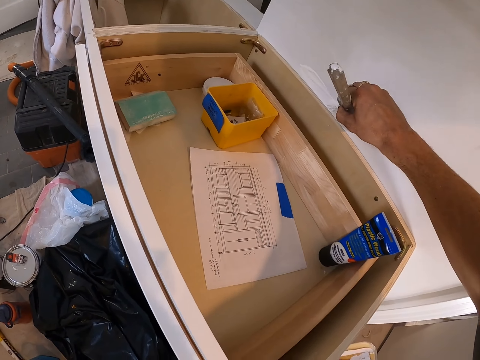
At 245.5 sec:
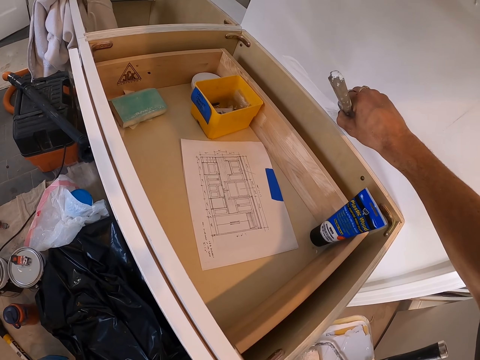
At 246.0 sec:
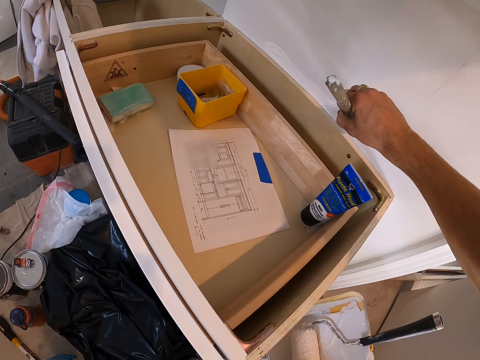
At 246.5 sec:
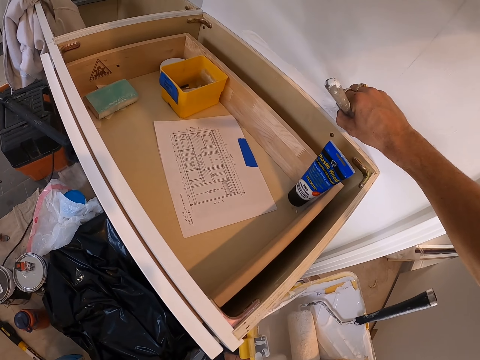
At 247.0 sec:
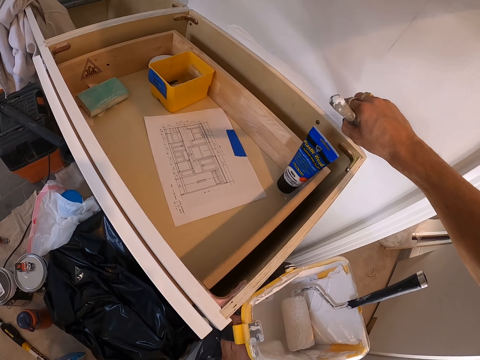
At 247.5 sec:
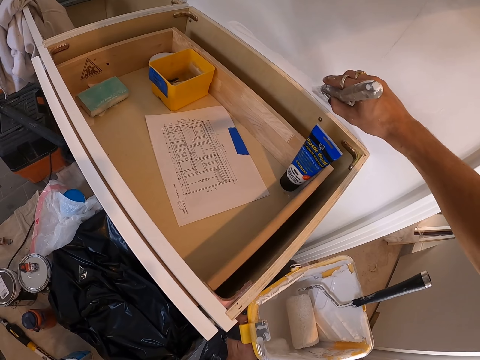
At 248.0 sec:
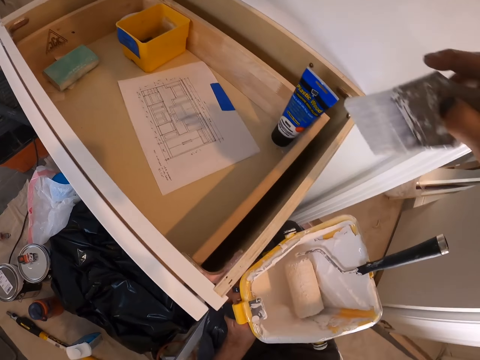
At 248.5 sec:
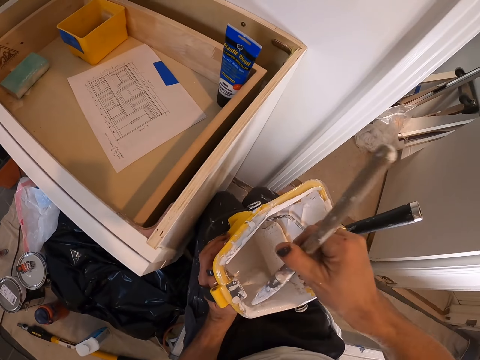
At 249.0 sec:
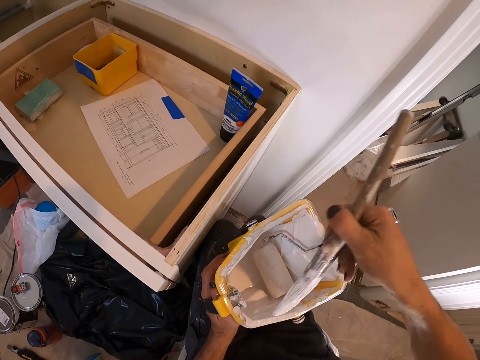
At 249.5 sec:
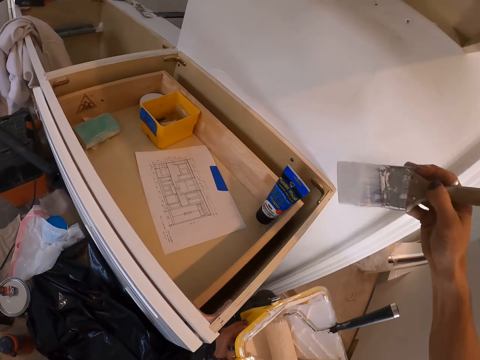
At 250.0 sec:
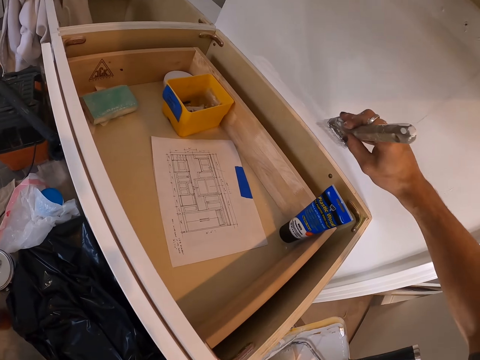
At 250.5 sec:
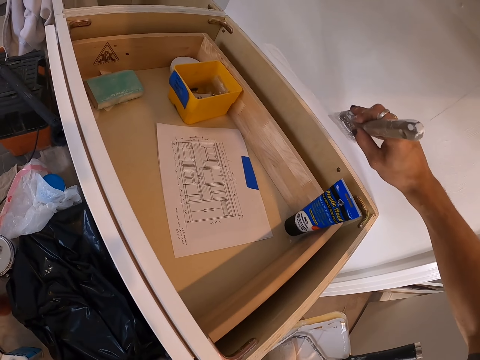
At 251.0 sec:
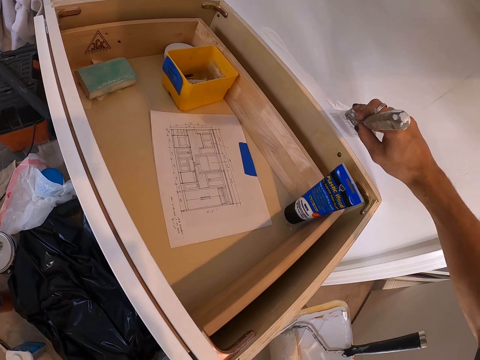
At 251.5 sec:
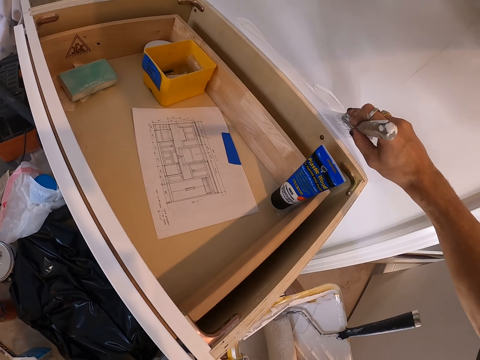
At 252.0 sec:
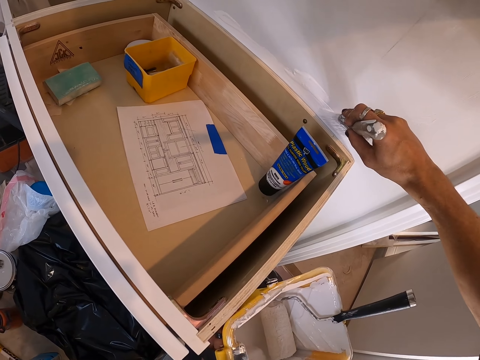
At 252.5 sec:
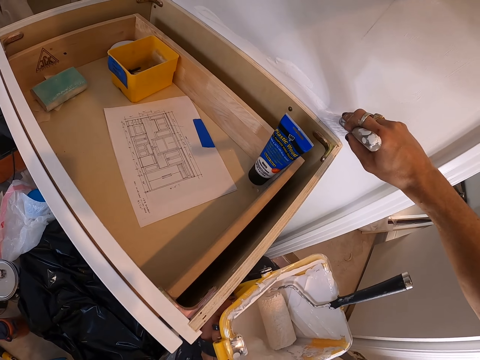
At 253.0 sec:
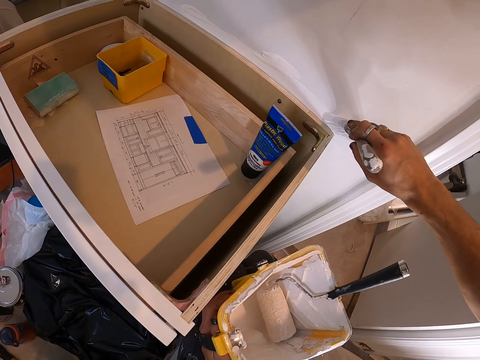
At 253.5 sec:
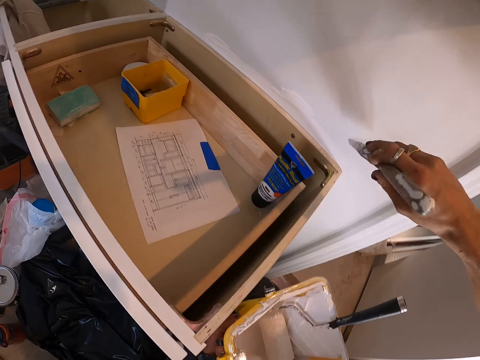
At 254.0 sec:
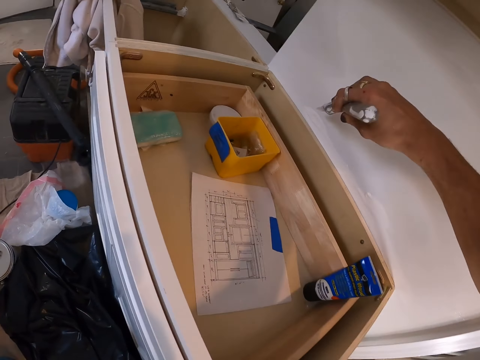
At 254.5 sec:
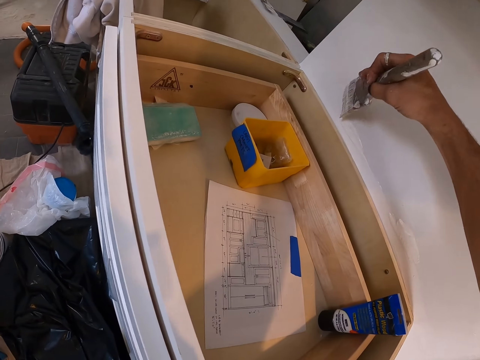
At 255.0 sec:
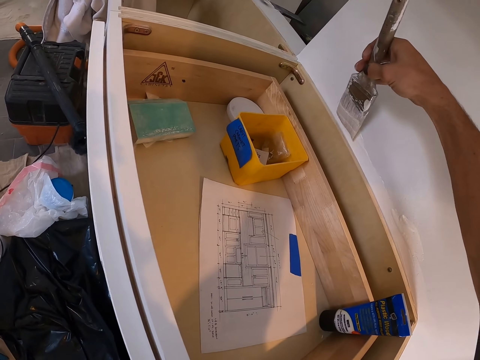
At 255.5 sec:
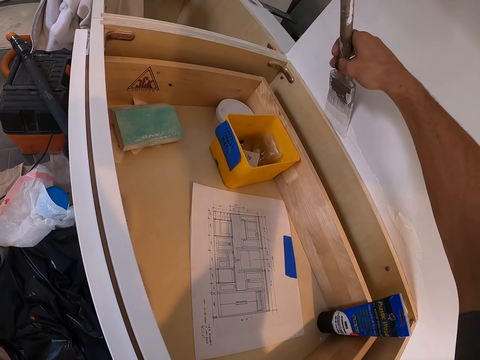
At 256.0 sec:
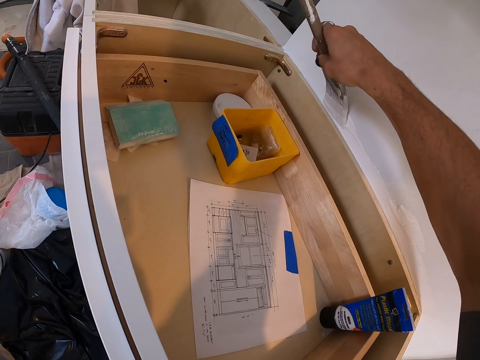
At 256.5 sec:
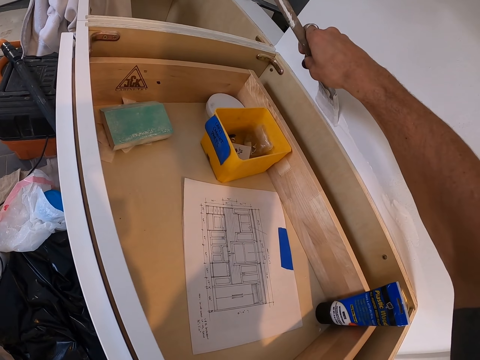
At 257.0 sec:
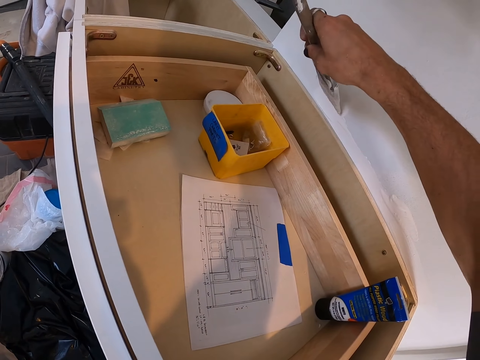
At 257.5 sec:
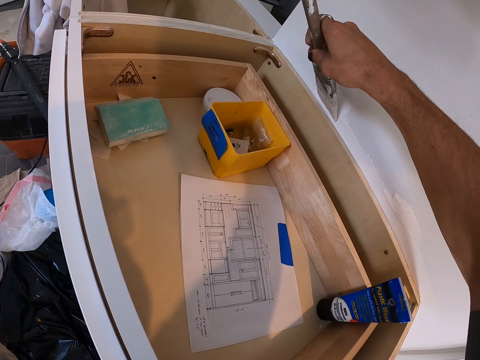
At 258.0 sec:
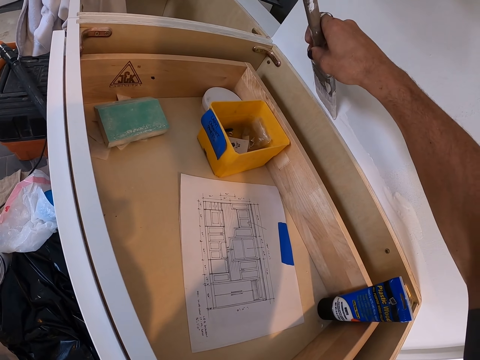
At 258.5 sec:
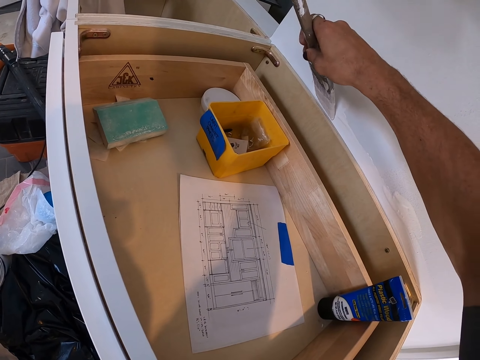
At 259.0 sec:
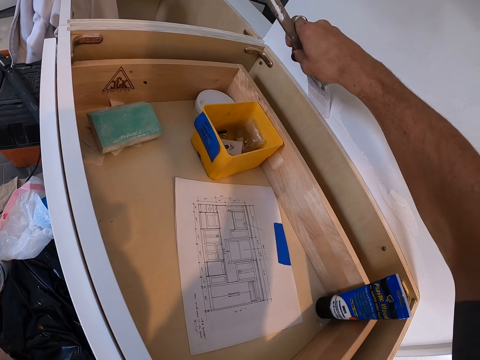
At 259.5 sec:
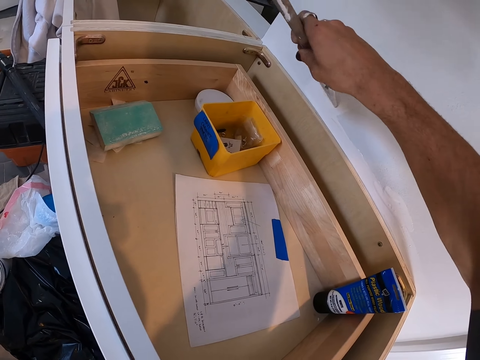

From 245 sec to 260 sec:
The camera wearer dips the paint brush in the tin of paint. They paint on the wall.

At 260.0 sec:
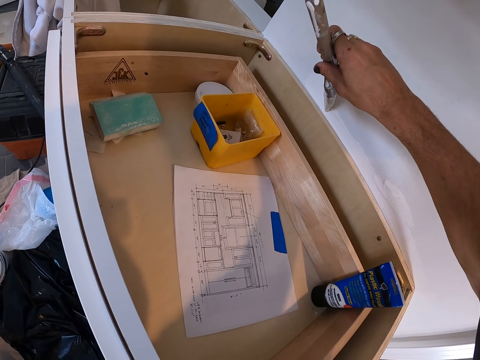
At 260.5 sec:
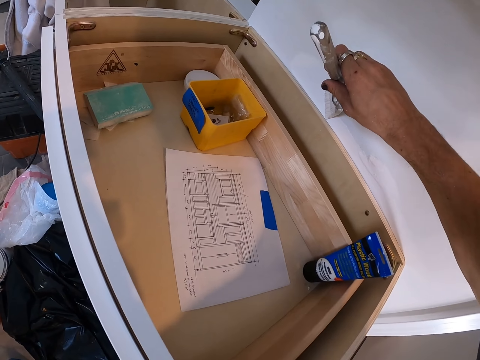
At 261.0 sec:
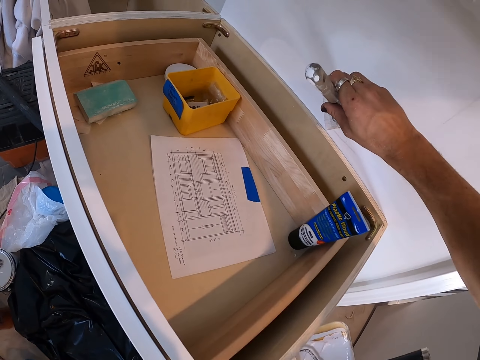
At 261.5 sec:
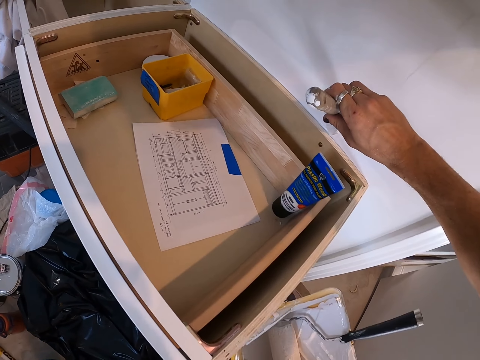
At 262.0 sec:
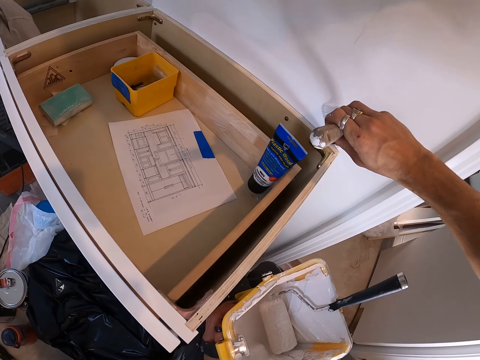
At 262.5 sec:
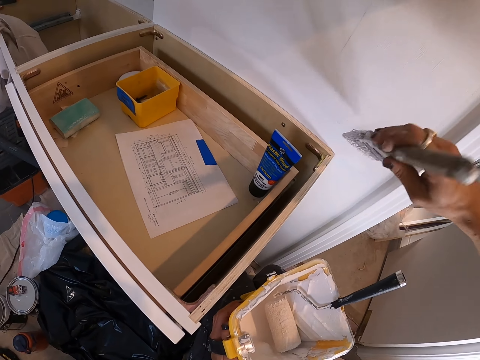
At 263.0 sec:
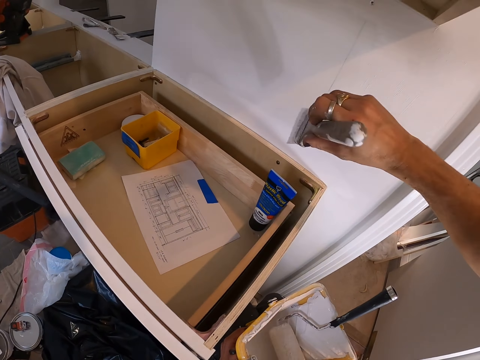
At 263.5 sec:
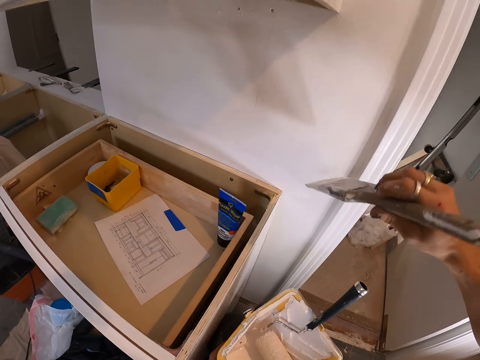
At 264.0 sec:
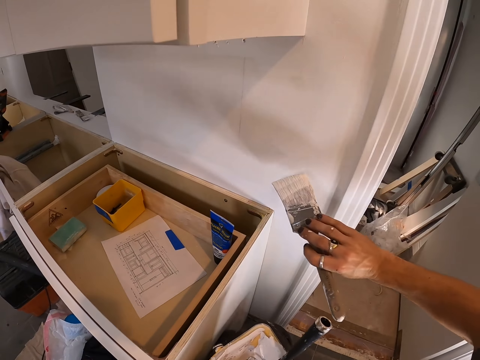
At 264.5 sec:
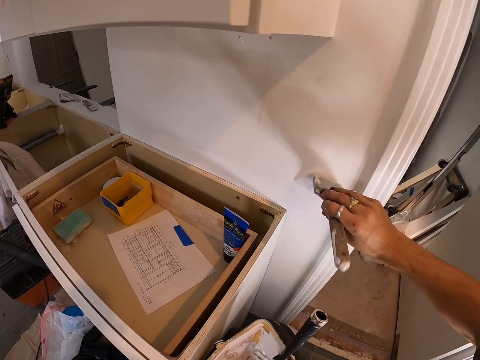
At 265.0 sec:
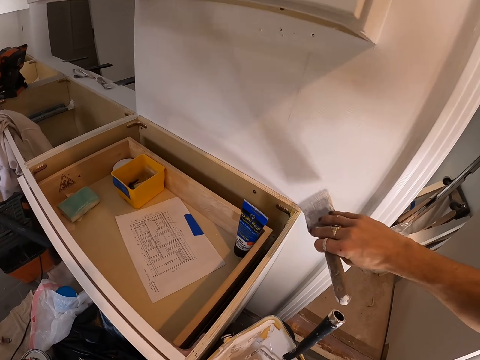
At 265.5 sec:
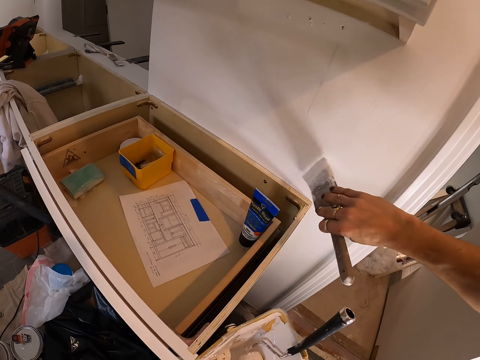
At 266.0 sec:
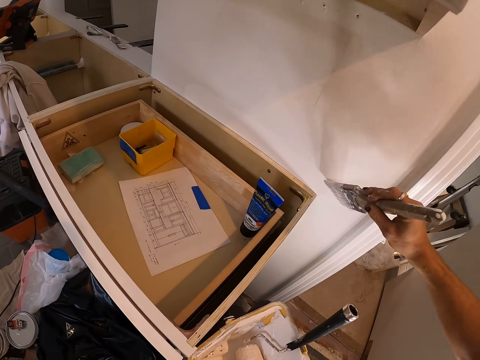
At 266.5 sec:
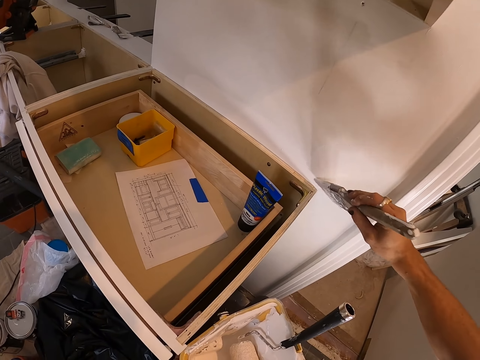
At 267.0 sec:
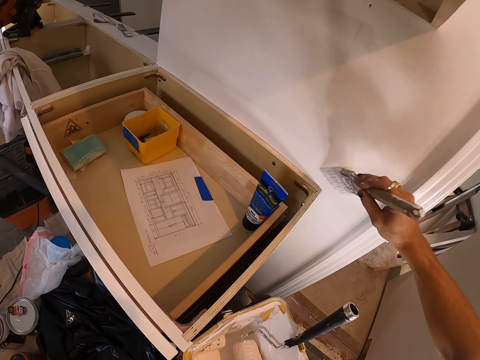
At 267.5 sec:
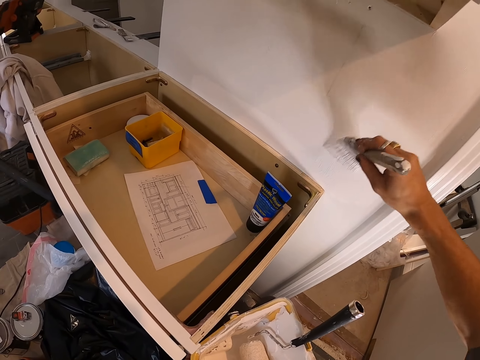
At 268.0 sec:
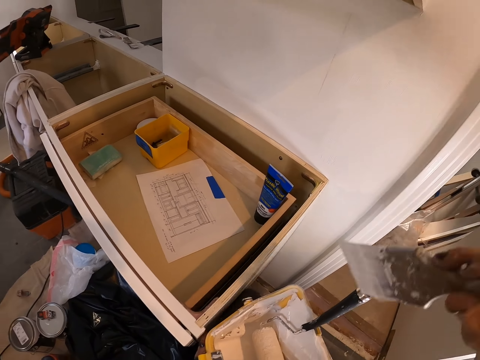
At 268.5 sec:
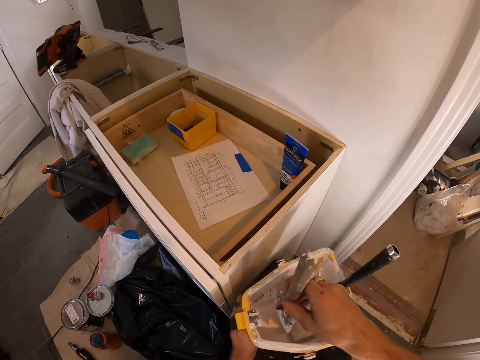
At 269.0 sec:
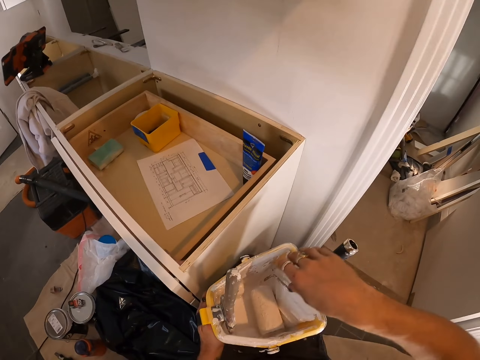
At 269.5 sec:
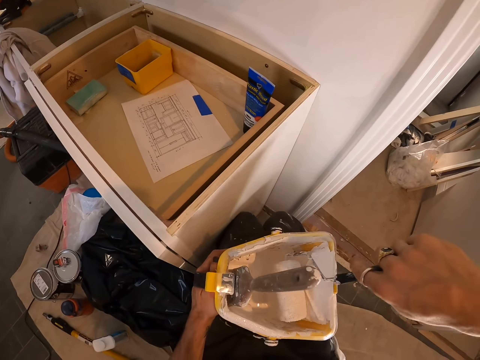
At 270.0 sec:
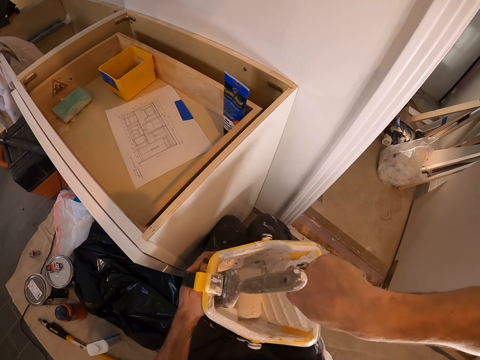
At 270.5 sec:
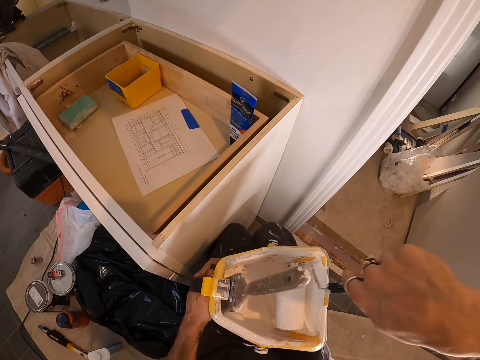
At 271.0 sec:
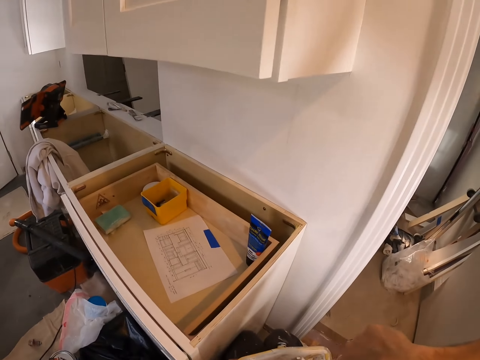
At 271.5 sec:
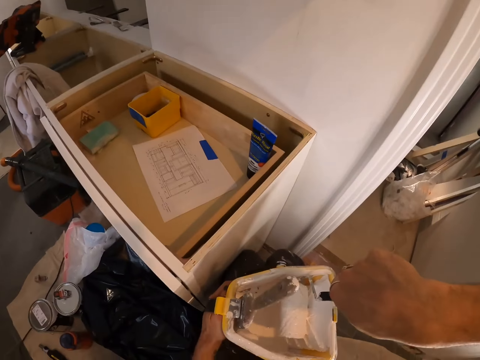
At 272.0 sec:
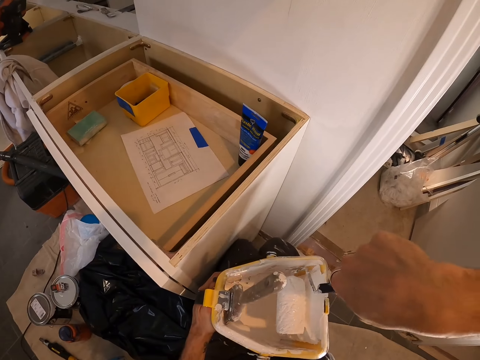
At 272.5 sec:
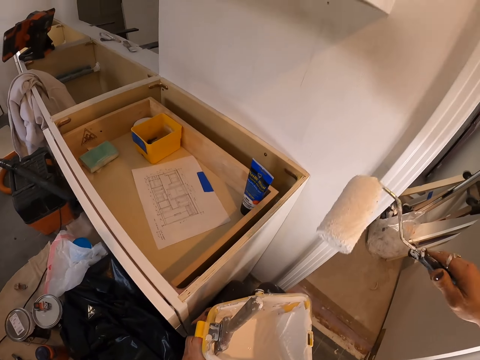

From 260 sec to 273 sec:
The camera wearer dips the paint brush in the tin of paint. They roll the paint roller brush in the tin. They take the paint roller.
